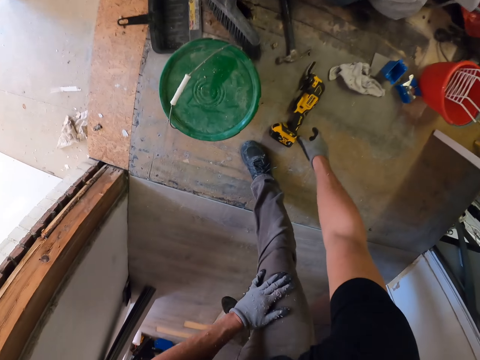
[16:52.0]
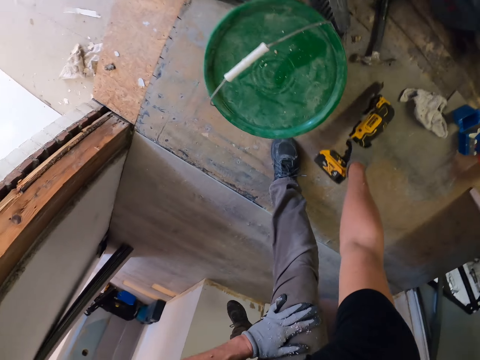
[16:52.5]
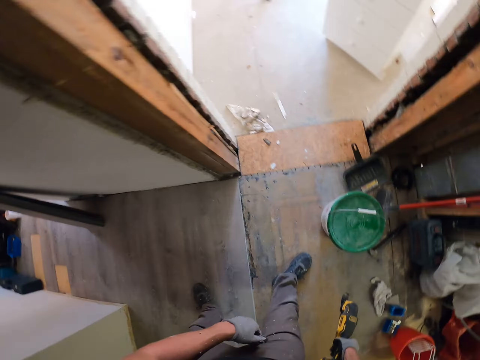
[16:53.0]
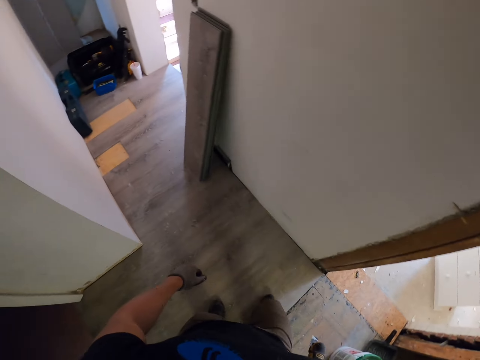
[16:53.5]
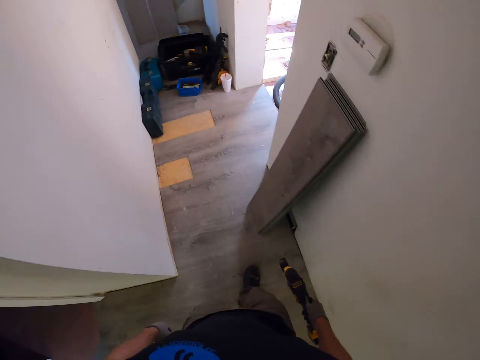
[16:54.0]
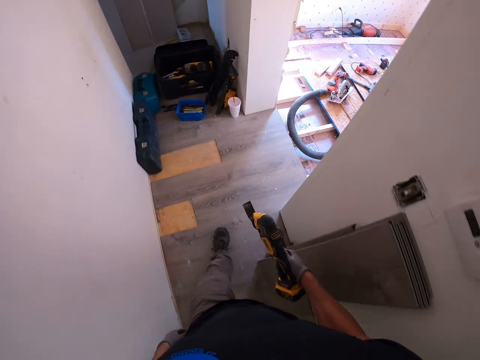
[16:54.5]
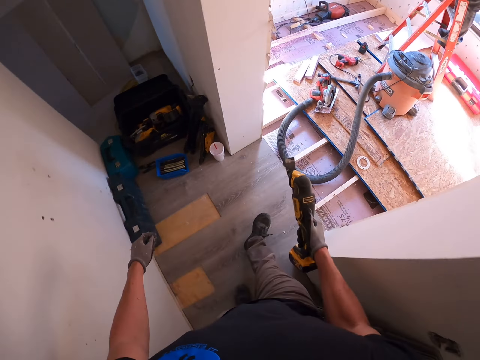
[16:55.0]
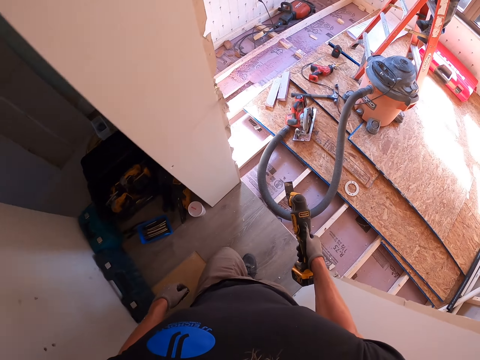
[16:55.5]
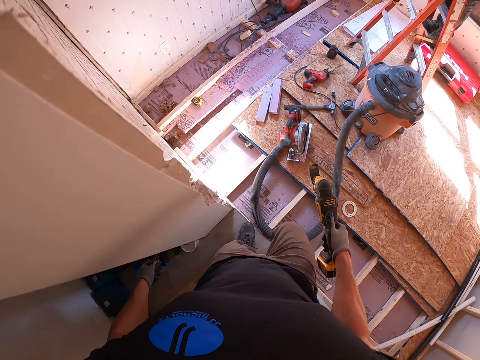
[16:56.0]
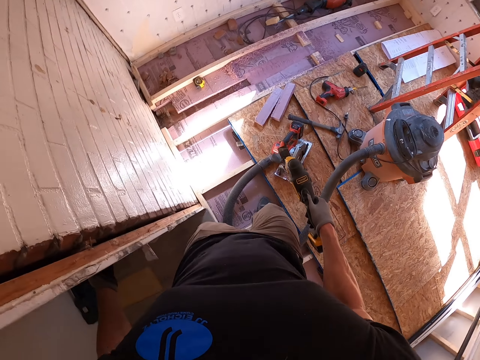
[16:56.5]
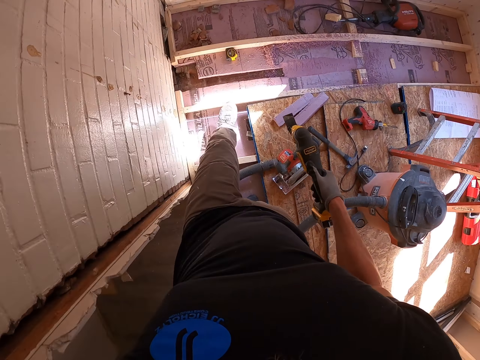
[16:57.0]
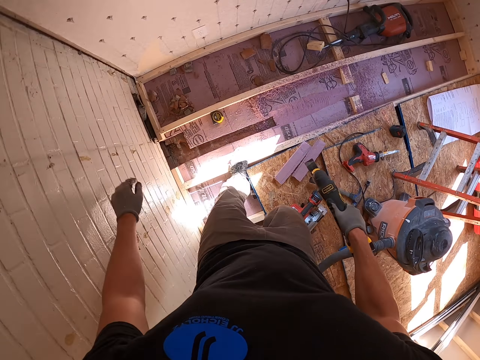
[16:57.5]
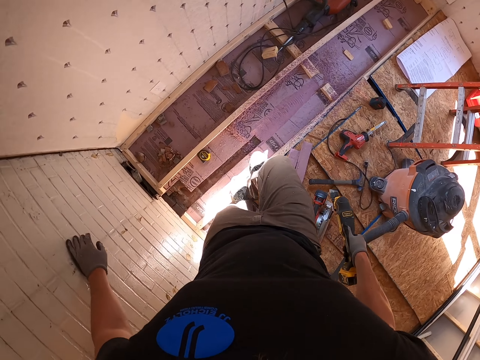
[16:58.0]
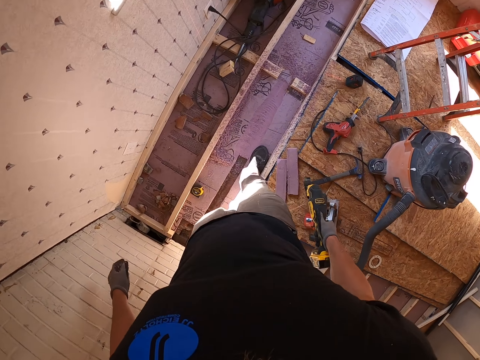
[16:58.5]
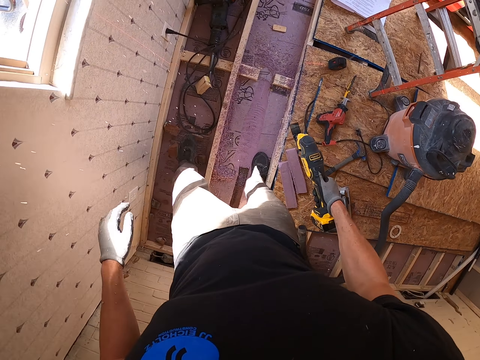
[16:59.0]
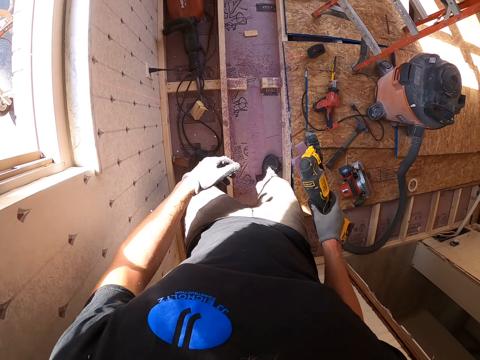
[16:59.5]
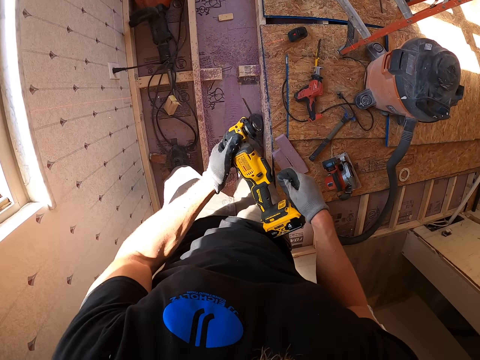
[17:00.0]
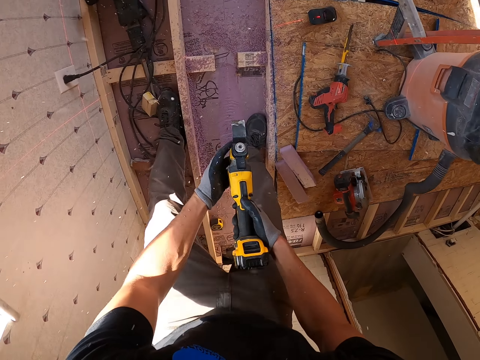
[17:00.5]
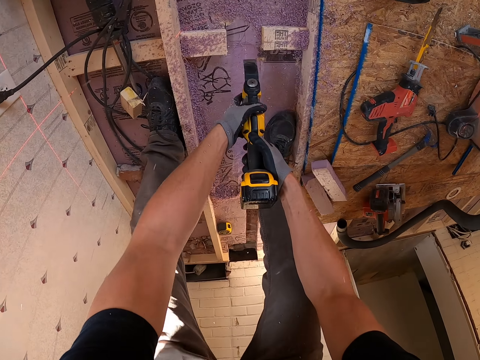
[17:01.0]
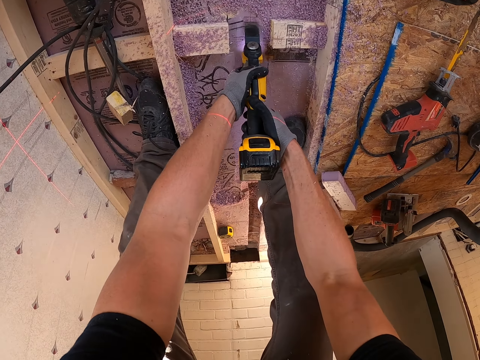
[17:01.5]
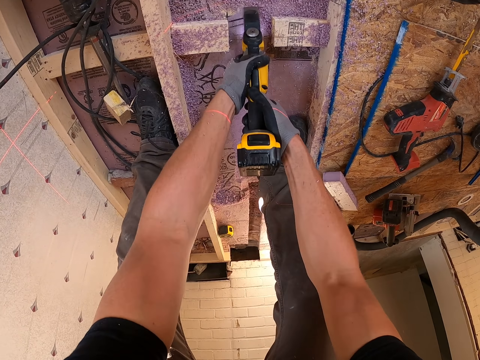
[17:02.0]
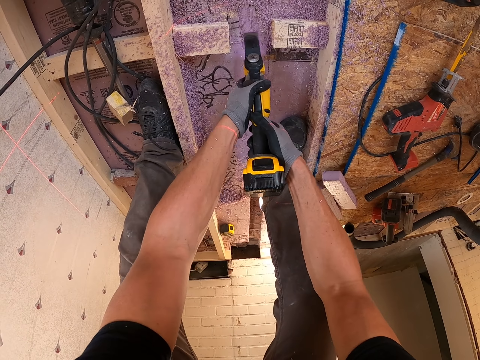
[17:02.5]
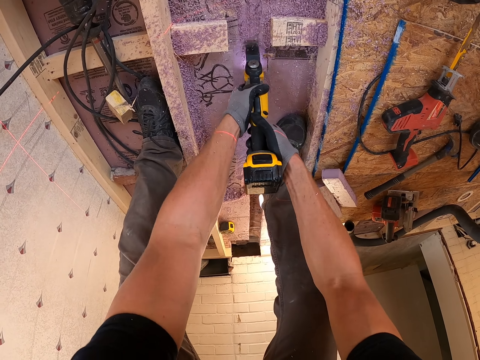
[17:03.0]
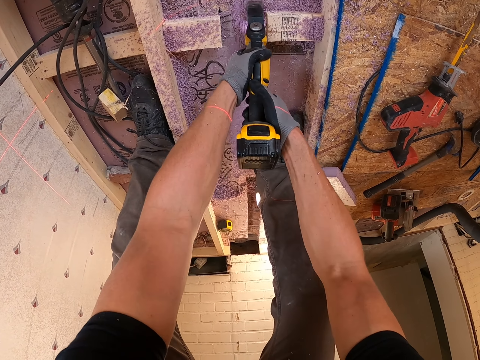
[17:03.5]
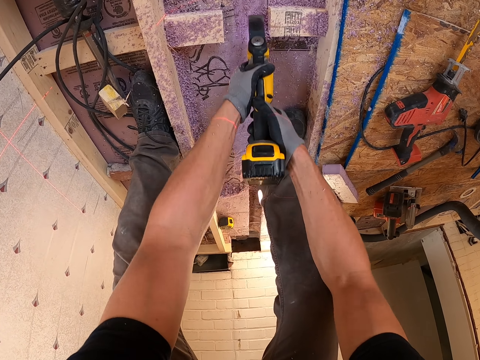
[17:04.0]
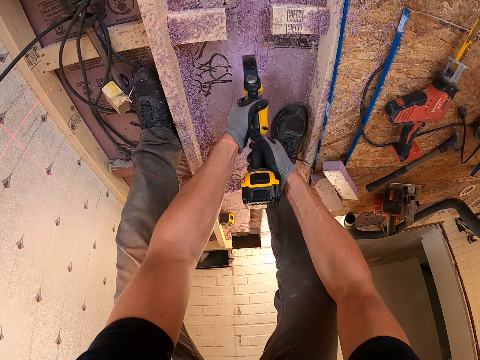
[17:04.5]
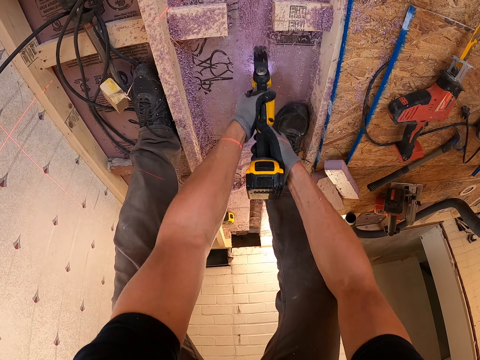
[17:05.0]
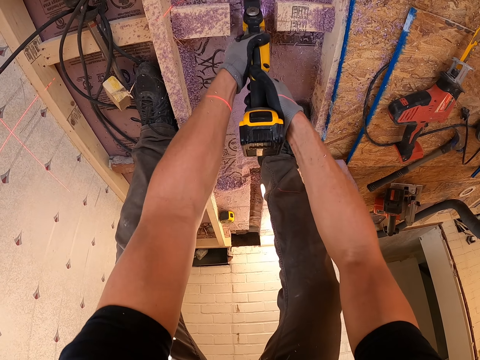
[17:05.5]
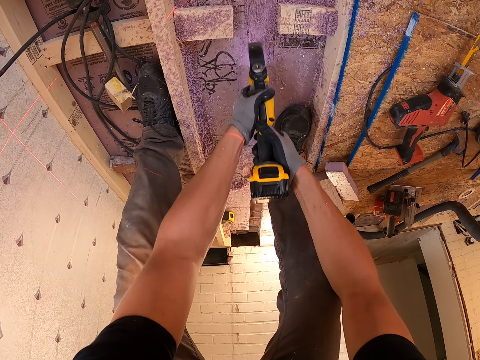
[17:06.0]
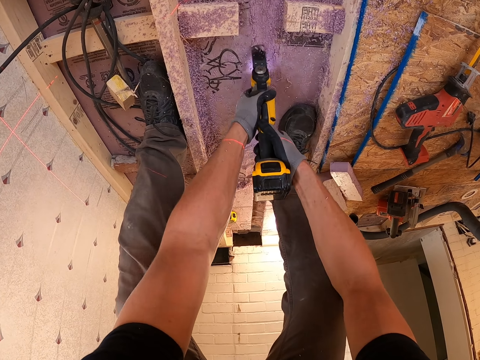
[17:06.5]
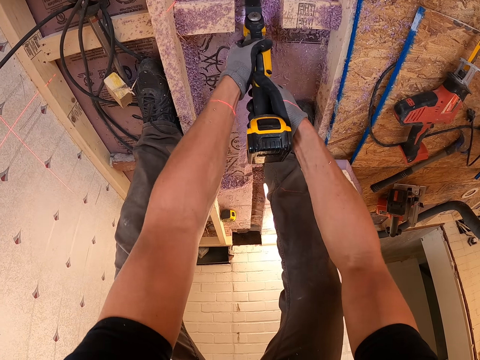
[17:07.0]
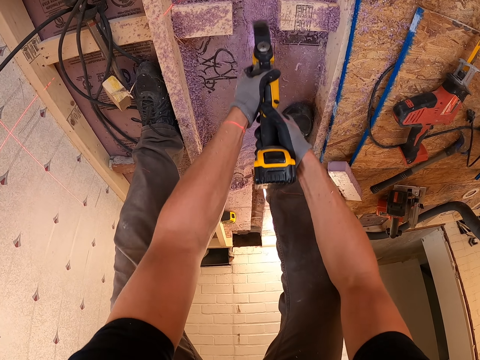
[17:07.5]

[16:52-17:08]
The camera wearer picks up the driller. They walk around the house. They drill the floor. They fix the floor.

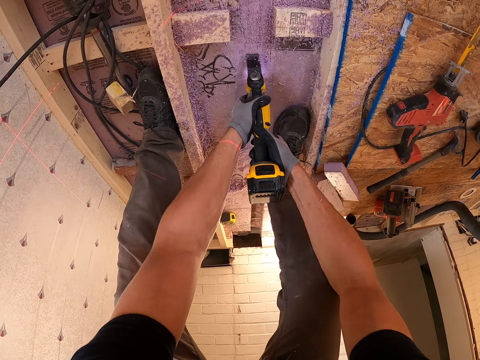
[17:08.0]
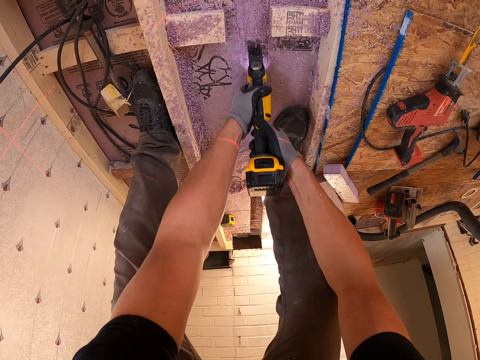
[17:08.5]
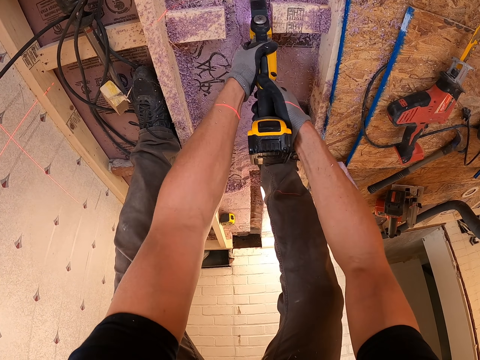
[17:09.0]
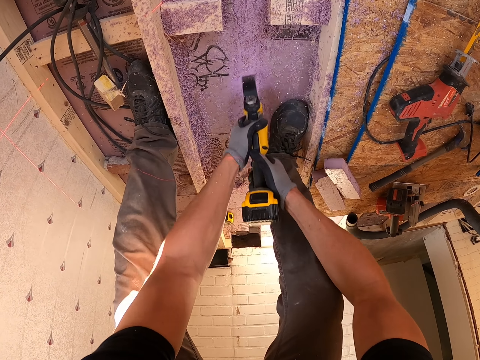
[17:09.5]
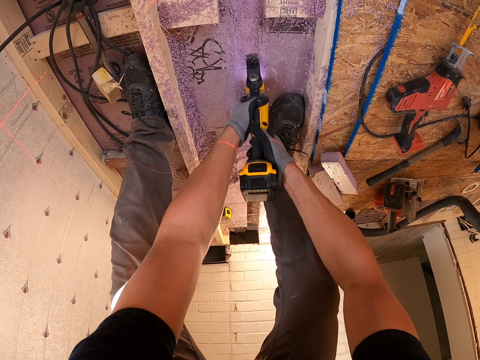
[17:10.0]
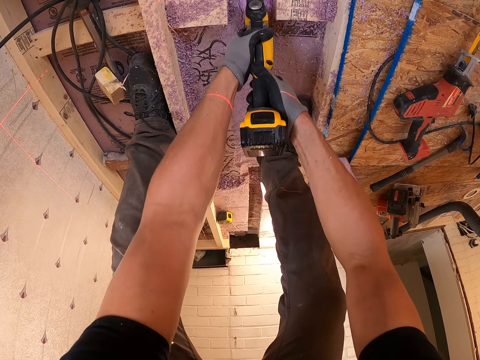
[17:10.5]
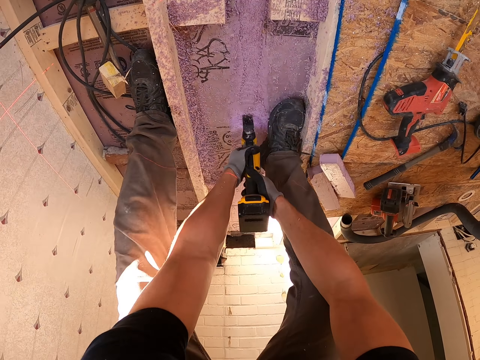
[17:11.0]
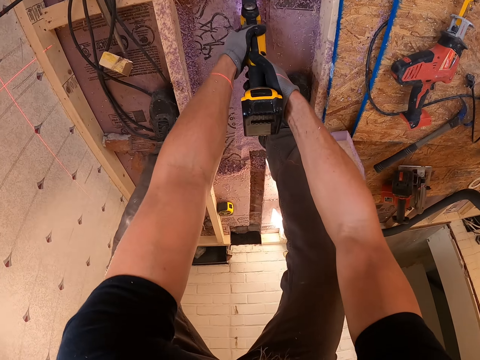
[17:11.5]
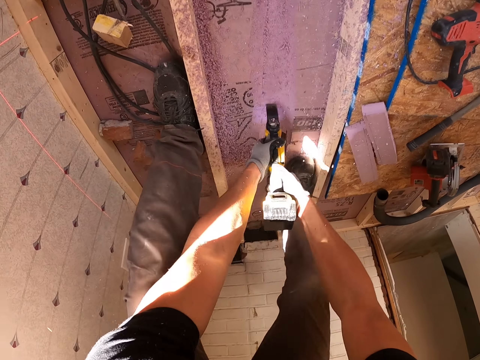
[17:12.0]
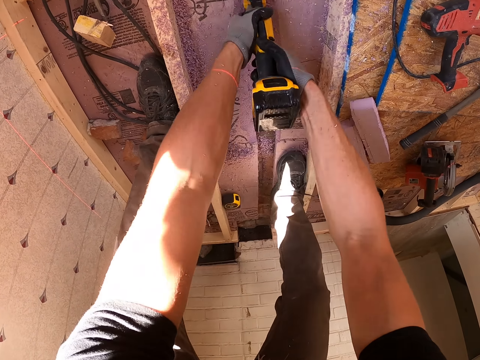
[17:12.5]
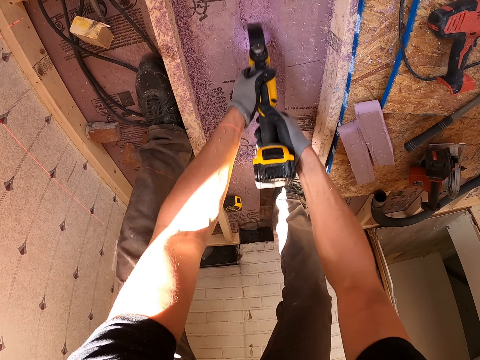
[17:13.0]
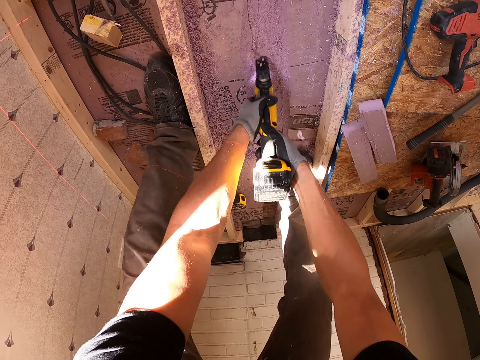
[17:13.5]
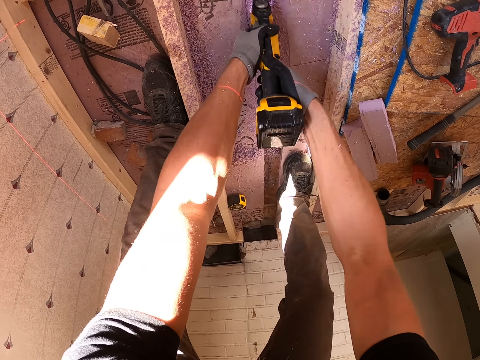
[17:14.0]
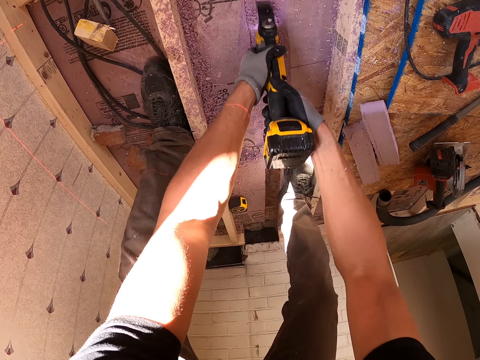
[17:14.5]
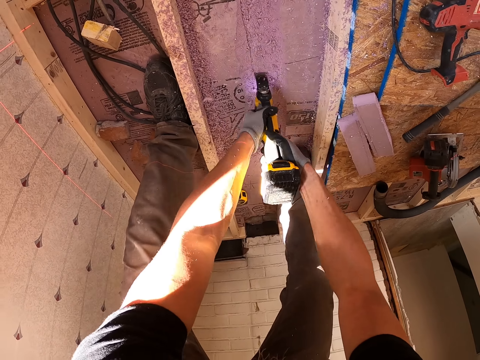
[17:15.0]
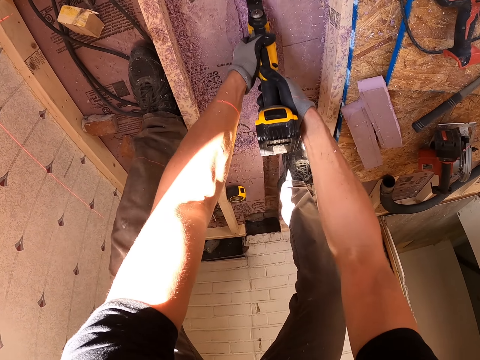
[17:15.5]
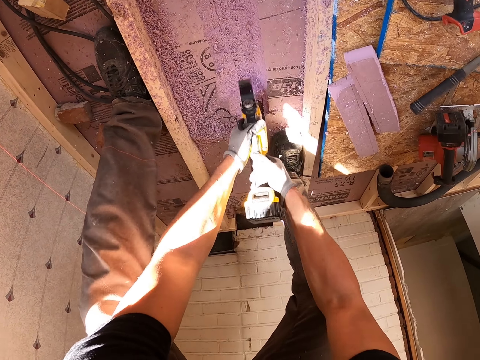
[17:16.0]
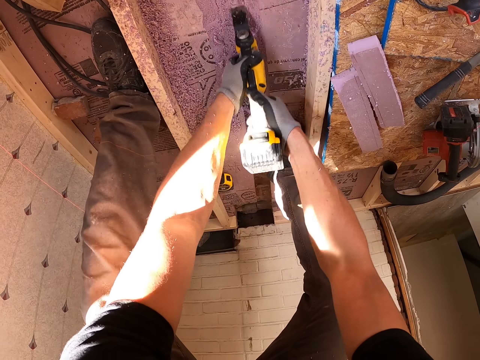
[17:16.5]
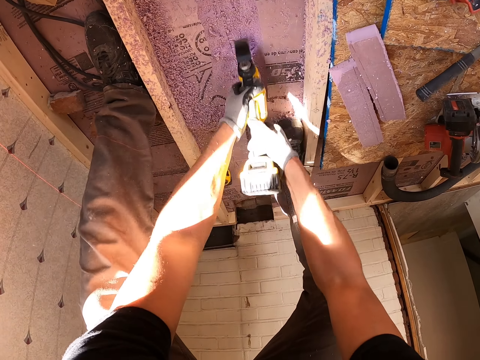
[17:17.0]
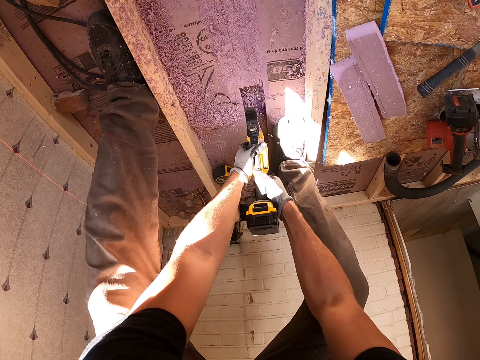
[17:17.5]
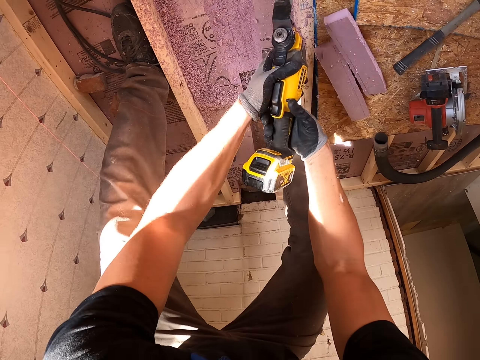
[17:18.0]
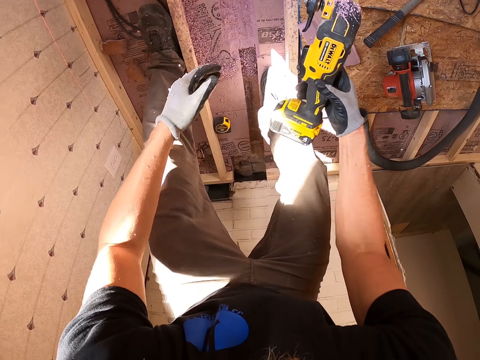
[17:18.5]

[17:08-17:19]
The camera wearer rubs the floor with the machine.
